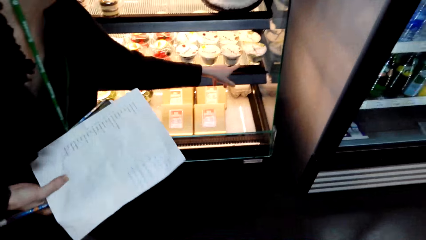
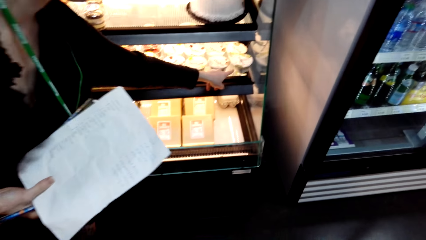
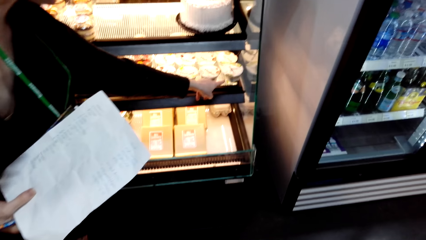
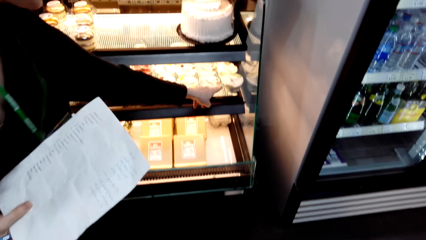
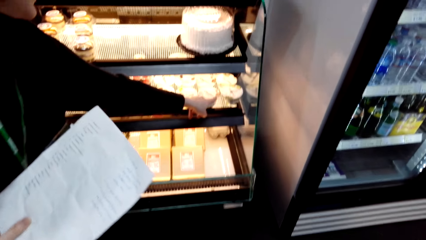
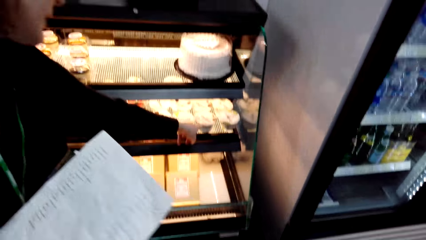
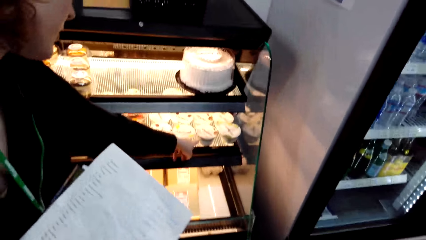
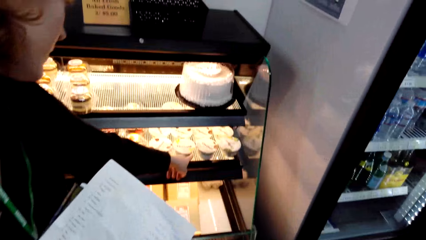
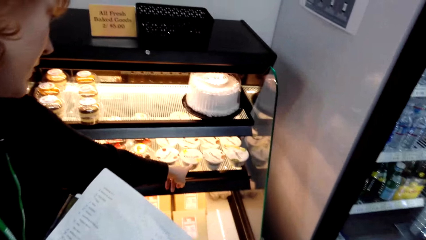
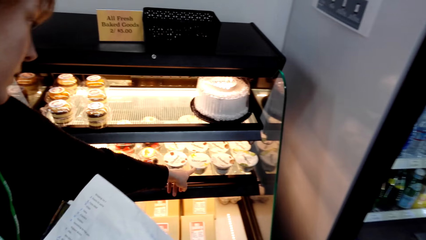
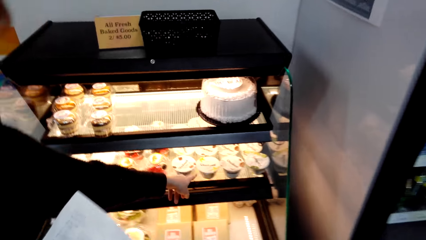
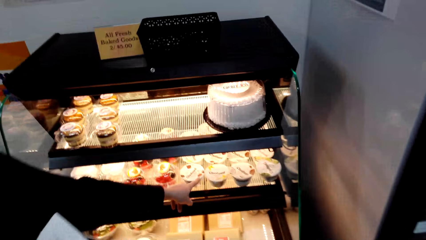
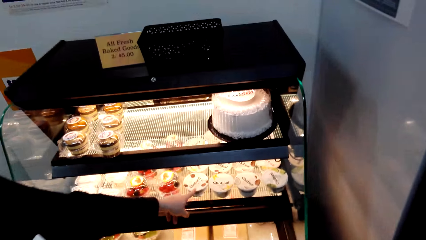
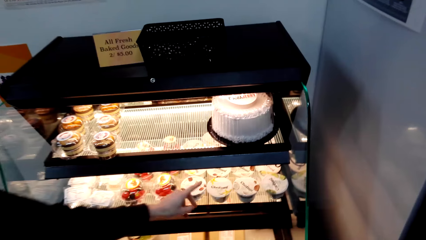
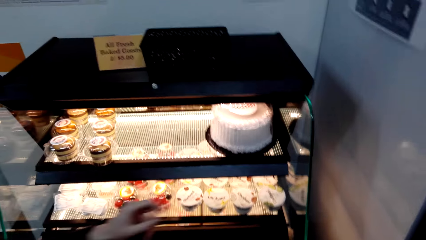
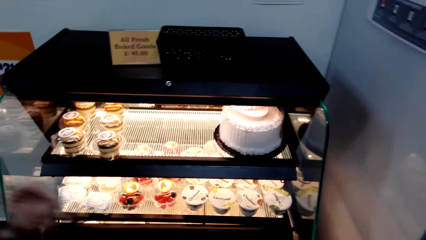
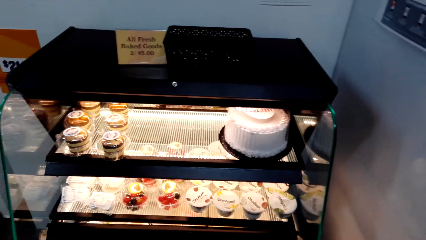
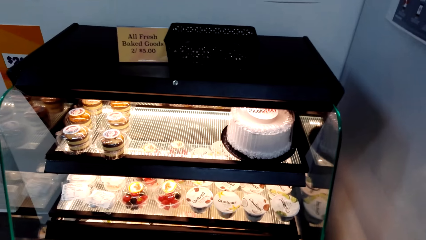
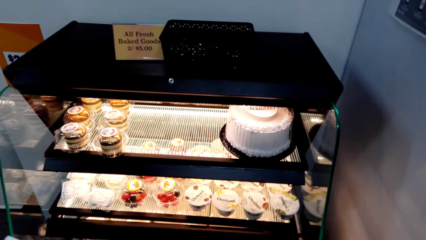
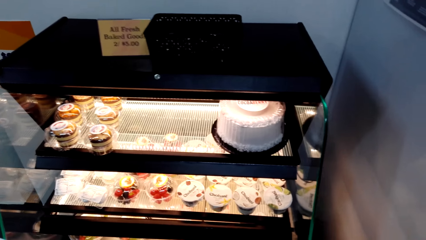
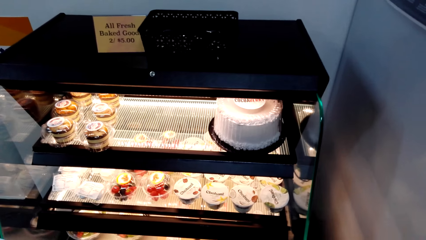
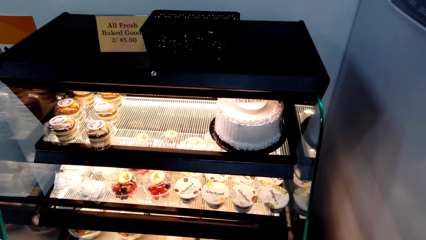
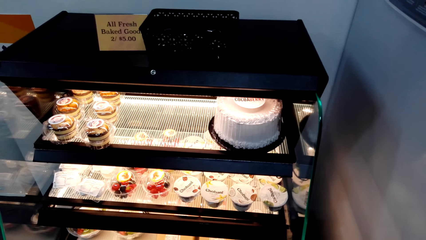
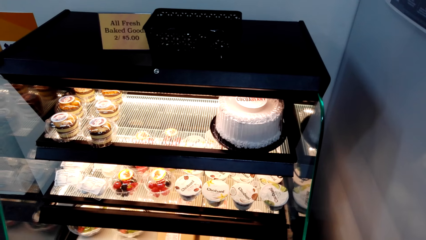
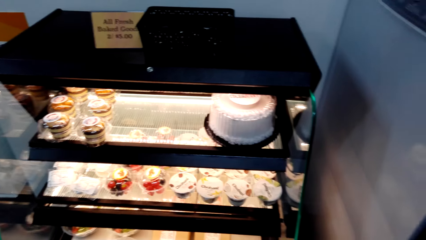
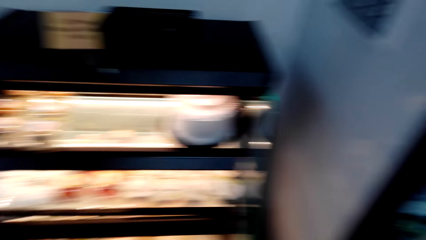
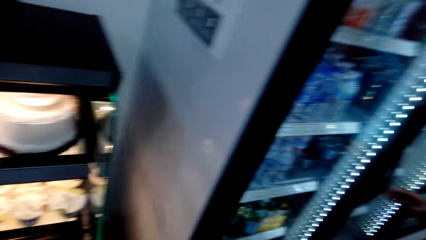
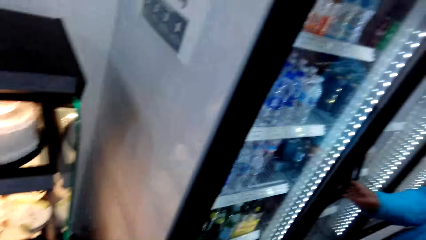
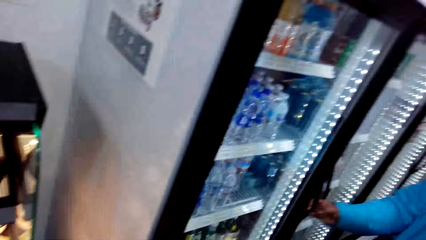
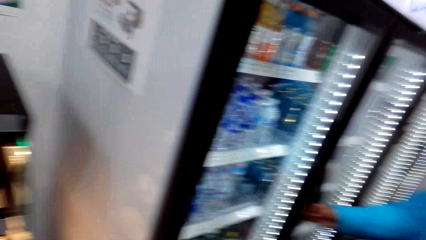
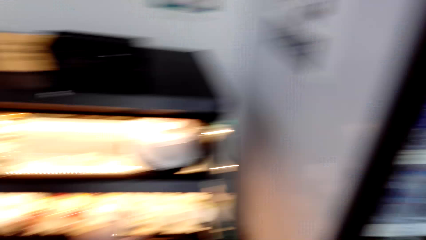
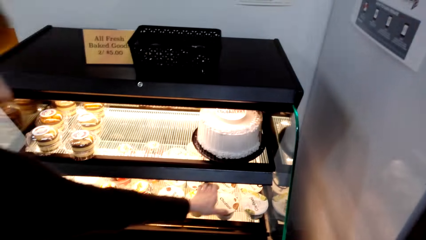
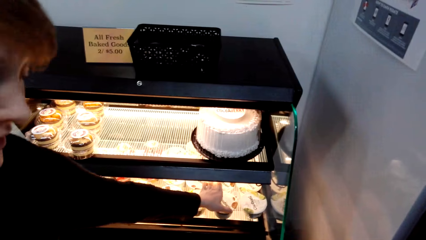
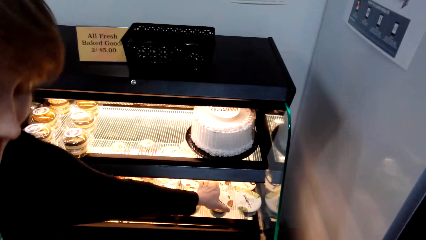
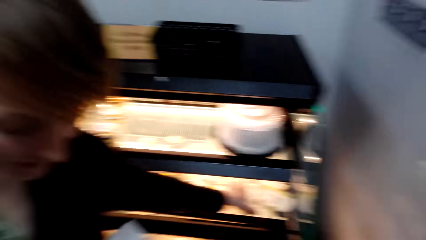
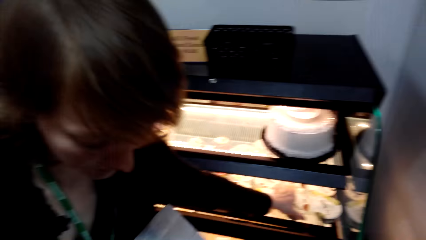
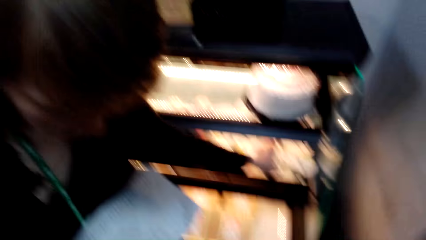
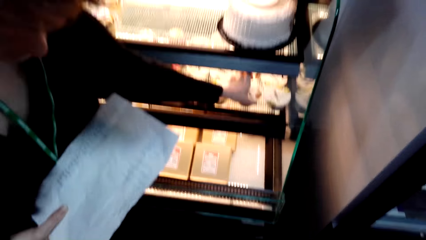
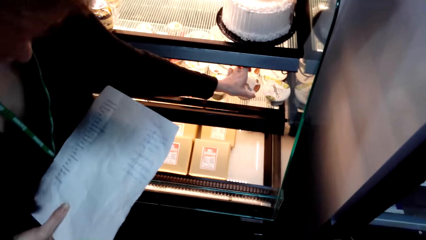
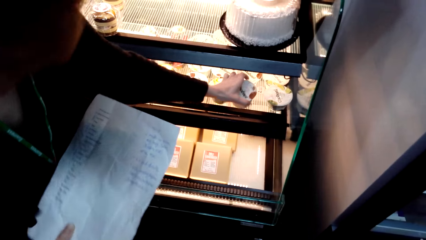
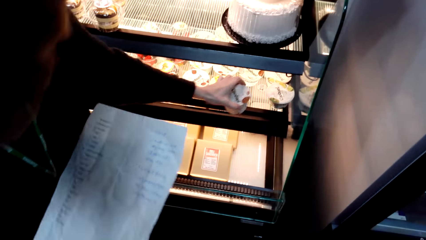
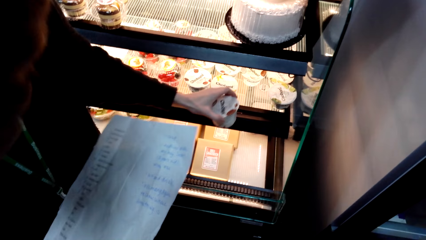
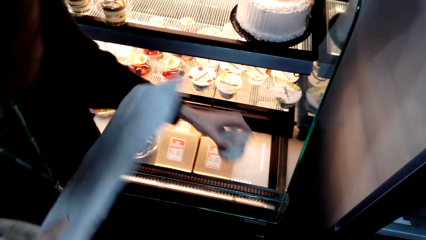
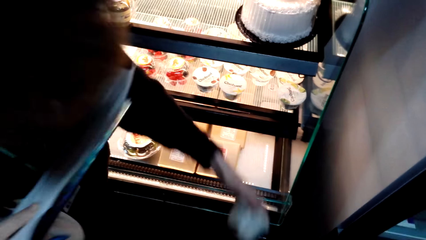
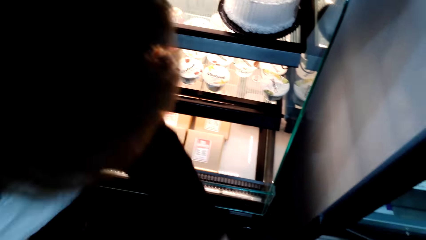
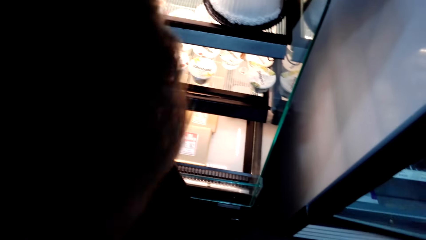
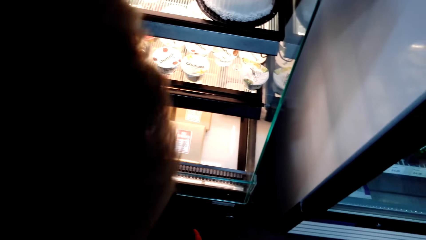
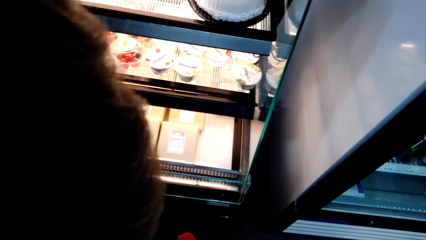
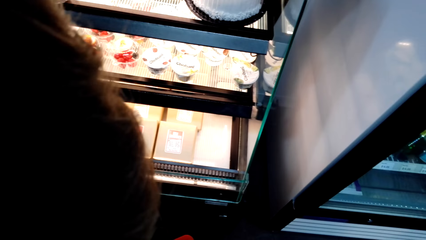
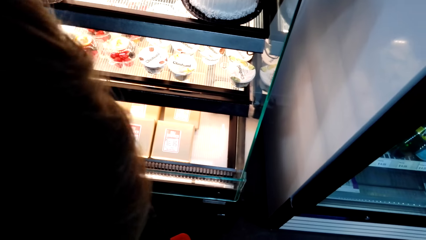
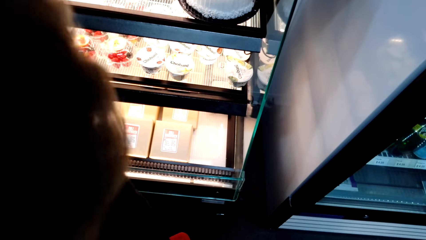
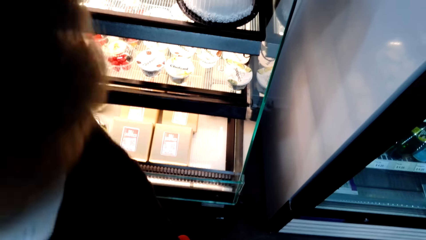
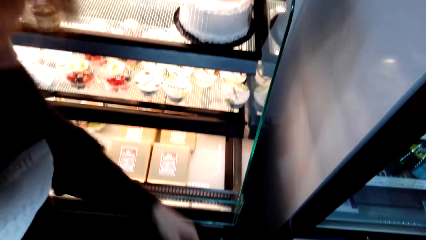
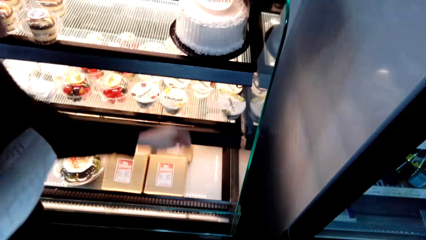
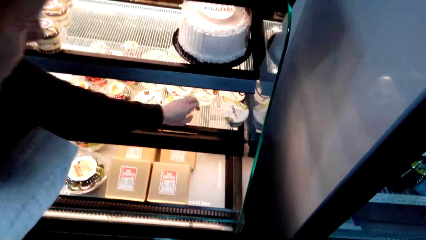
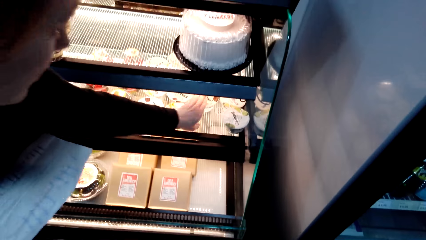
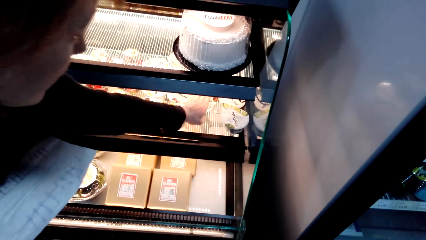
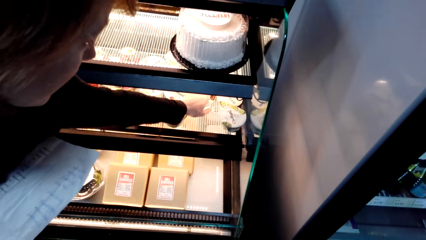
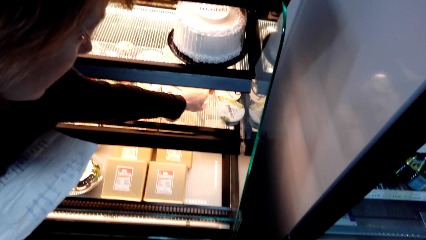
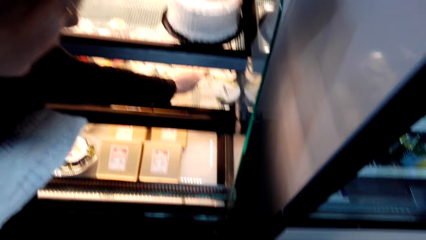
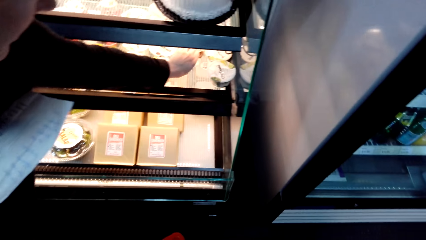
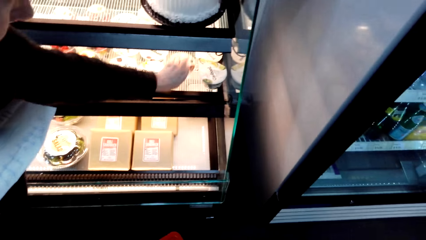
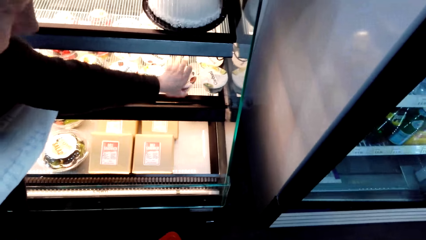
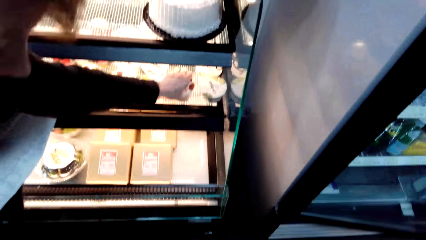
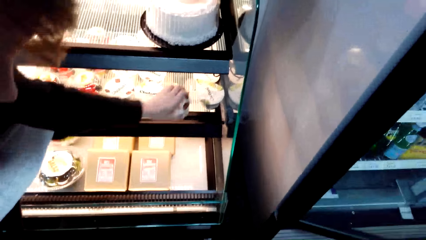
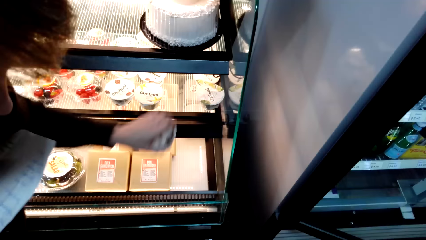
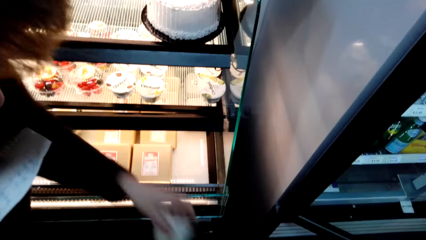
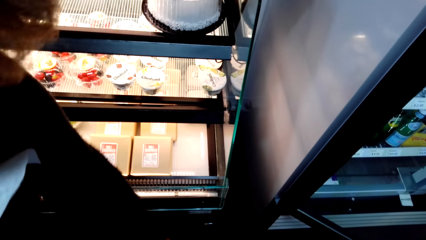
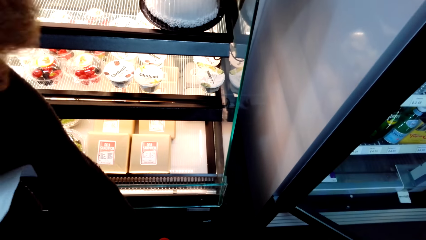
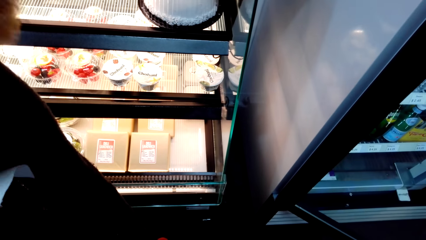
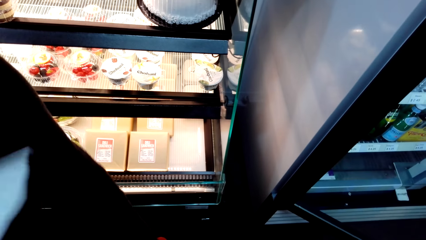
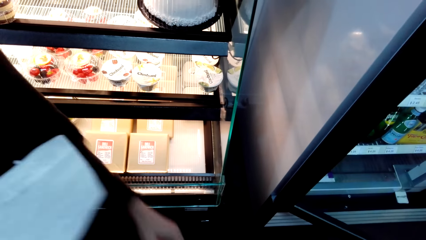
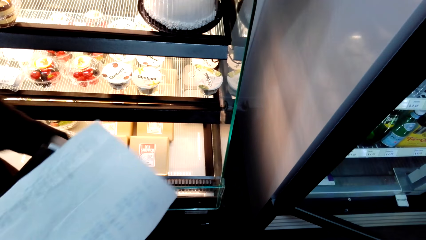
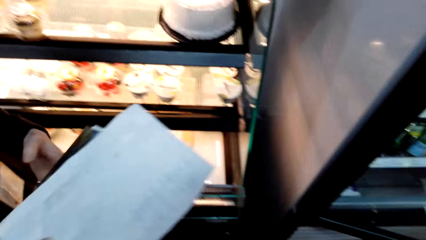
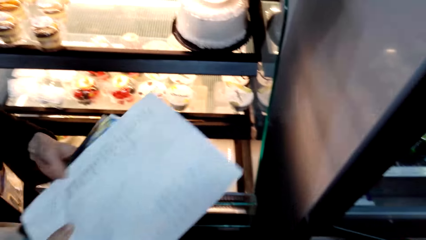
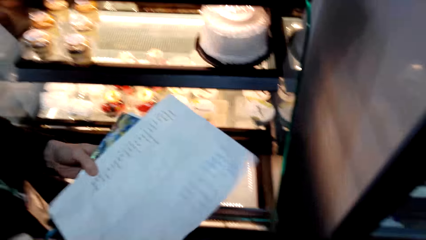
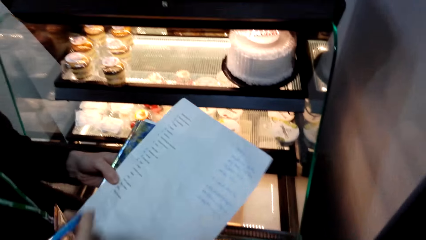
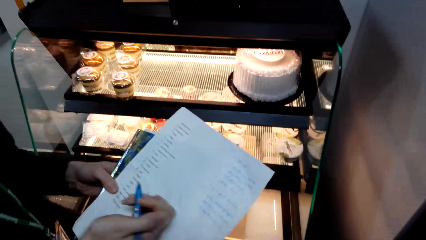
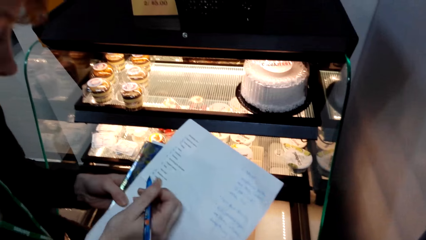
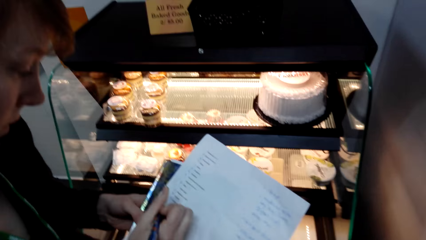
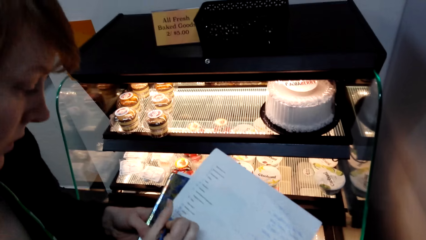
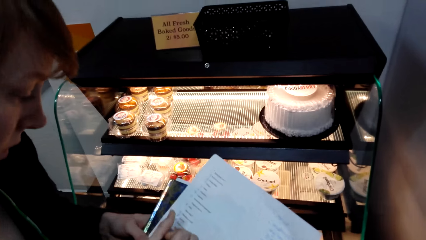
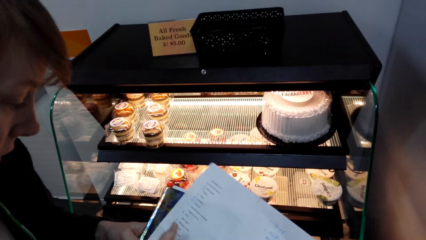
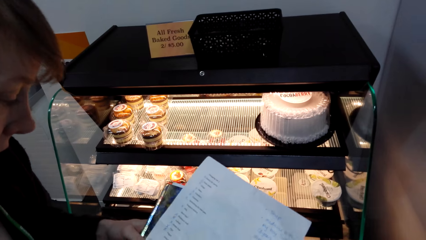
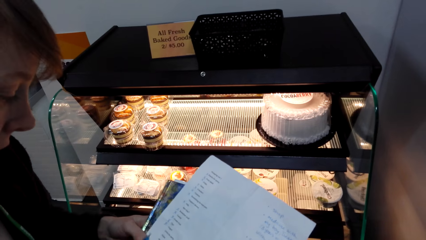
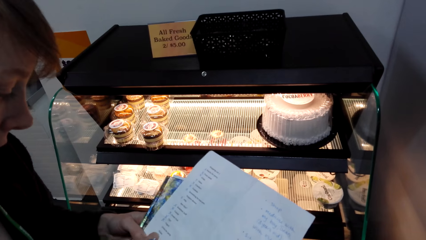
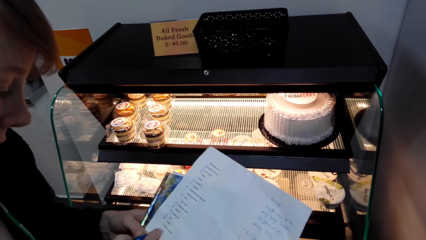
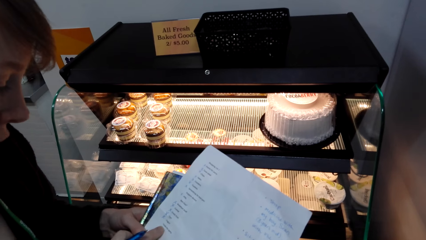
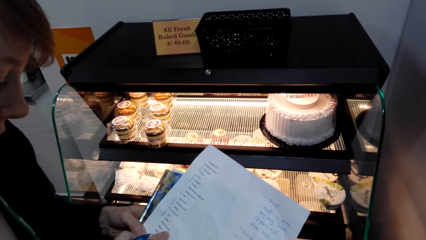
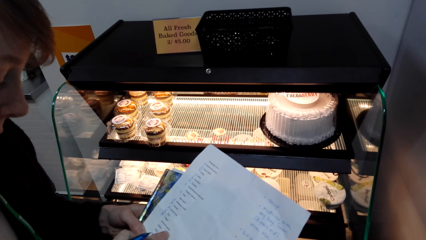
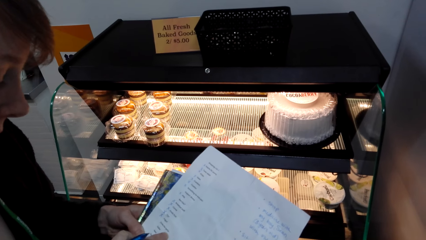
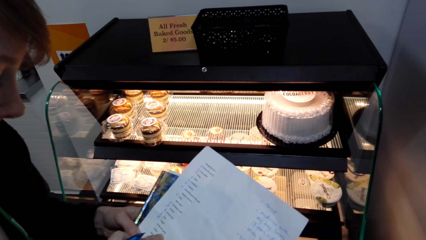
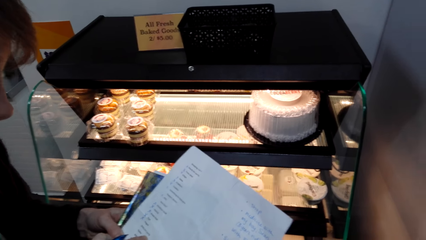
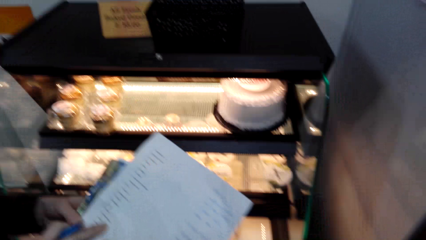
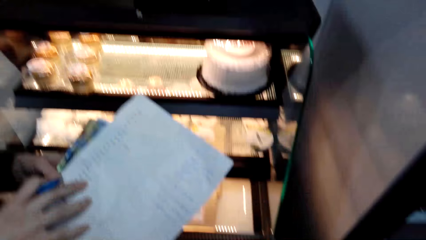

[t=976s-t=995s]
A lady holds paper. She moves her hand and talks with the camera wearer. She picks something and talks with the camera wearer. She talks with the camera wearer and bends down. She picks something. The camera wearer looks on the paper. The lady talks with the camera wearer. The camera wearer looks around. The lady talks with the camera wearer. The camera wearer talks. The lady writes on the paper with a pen.
